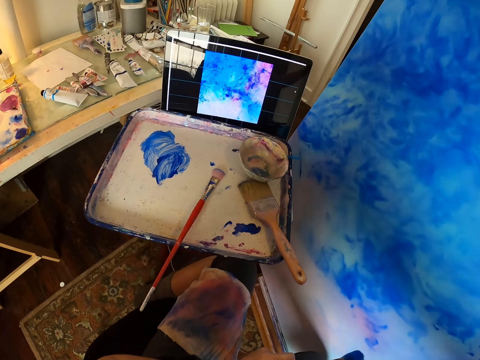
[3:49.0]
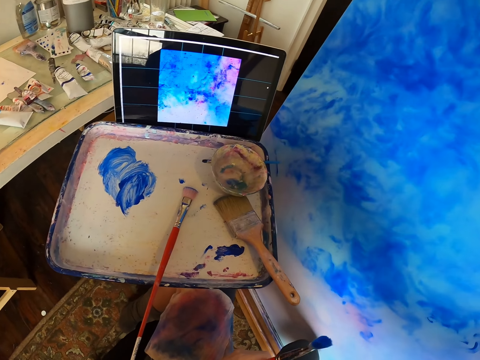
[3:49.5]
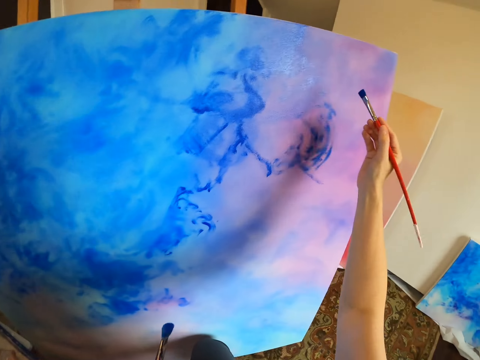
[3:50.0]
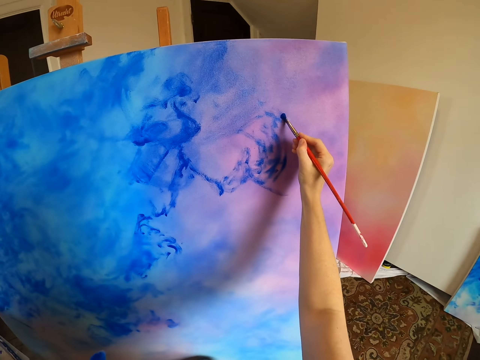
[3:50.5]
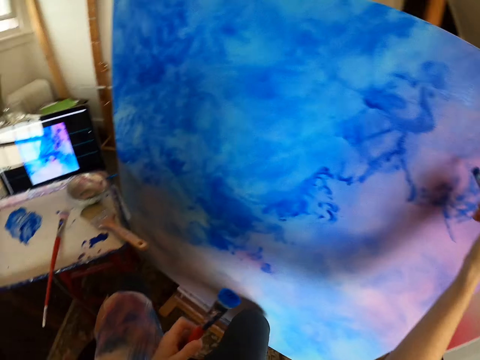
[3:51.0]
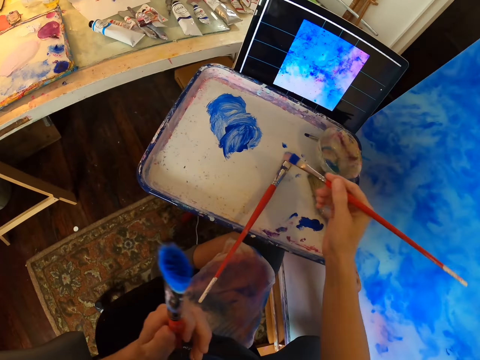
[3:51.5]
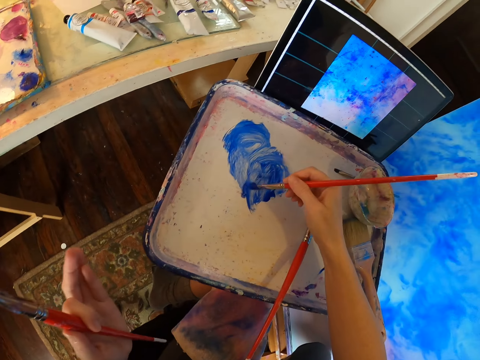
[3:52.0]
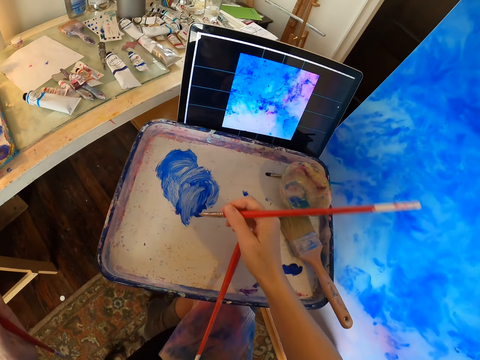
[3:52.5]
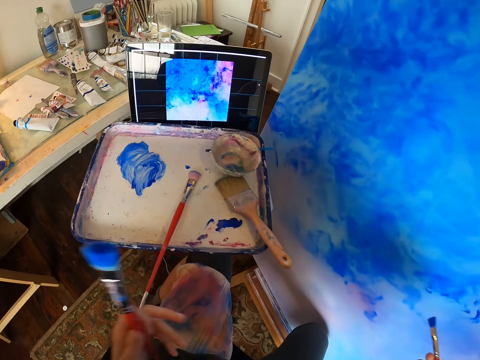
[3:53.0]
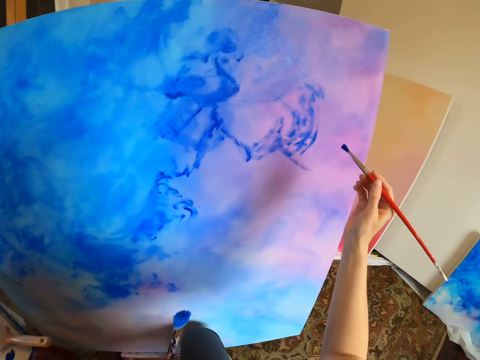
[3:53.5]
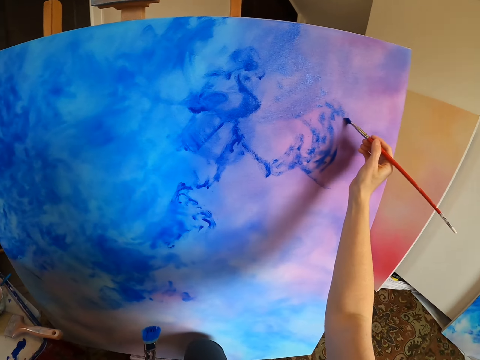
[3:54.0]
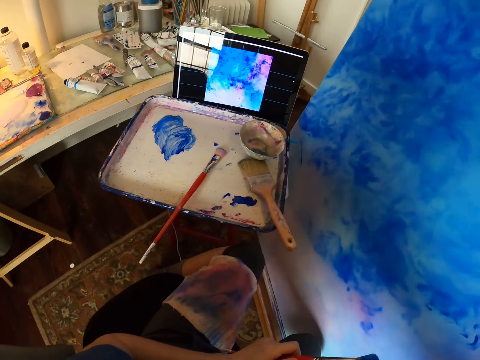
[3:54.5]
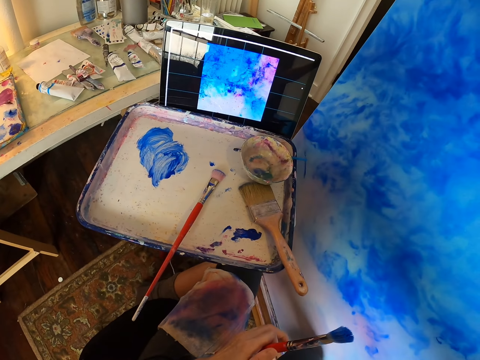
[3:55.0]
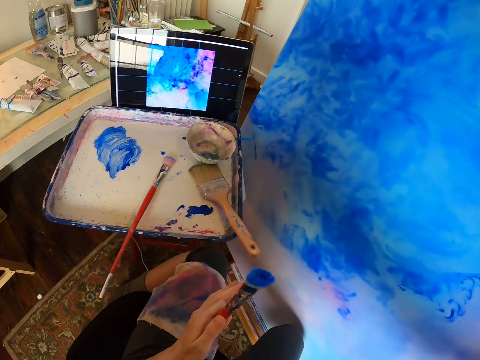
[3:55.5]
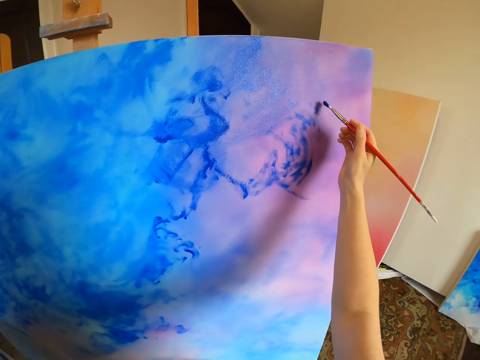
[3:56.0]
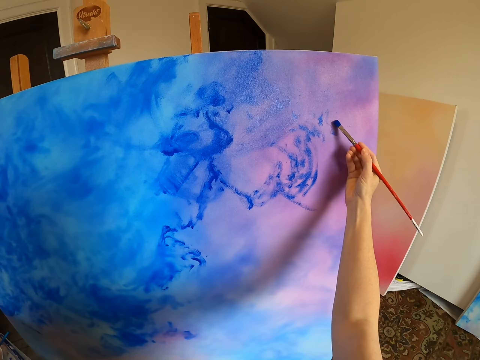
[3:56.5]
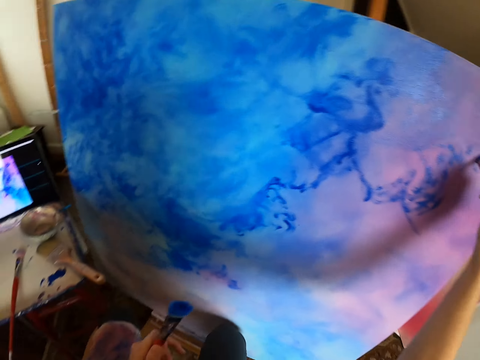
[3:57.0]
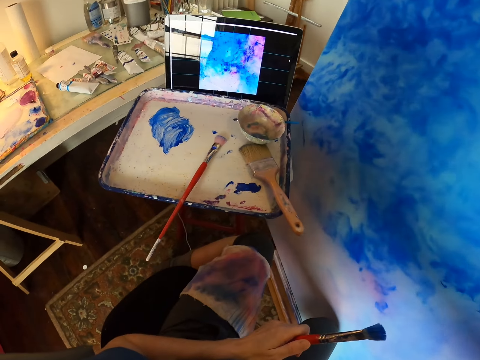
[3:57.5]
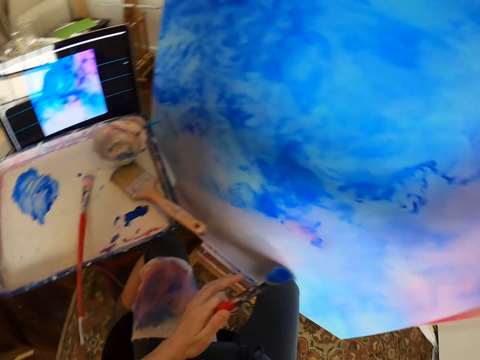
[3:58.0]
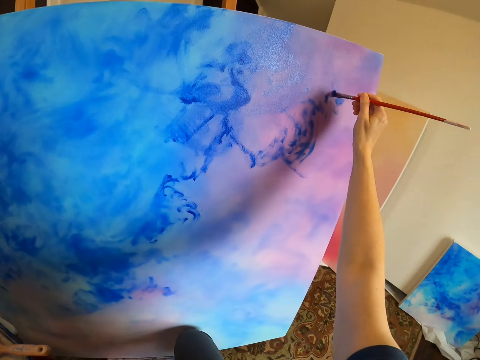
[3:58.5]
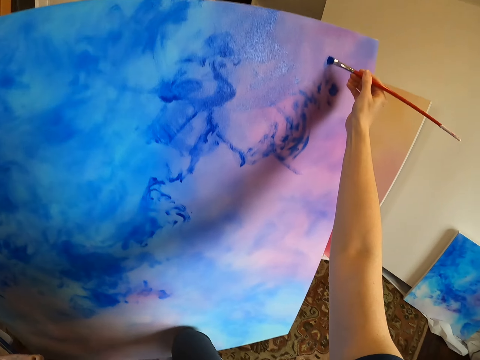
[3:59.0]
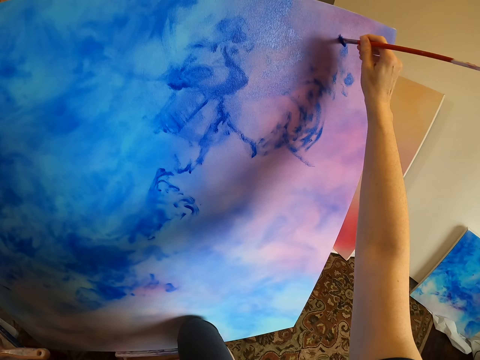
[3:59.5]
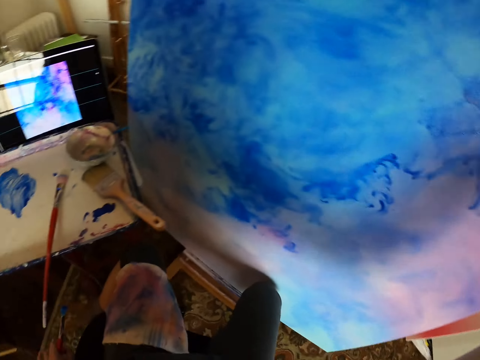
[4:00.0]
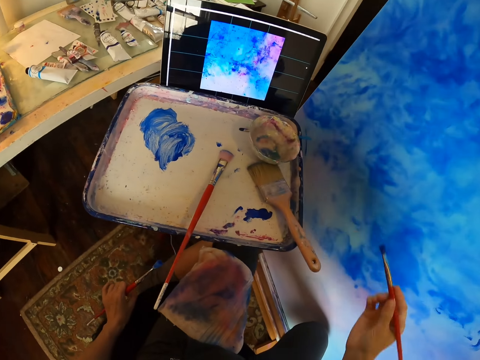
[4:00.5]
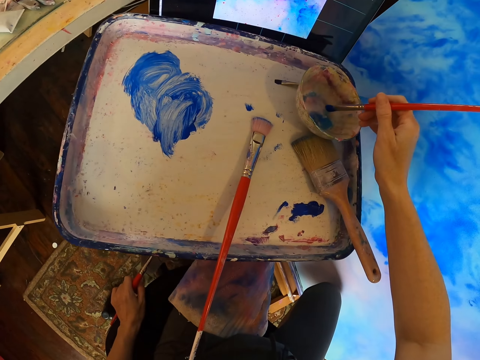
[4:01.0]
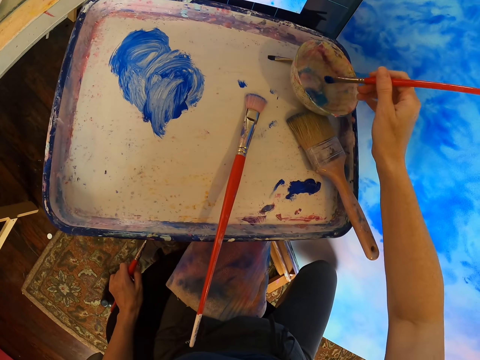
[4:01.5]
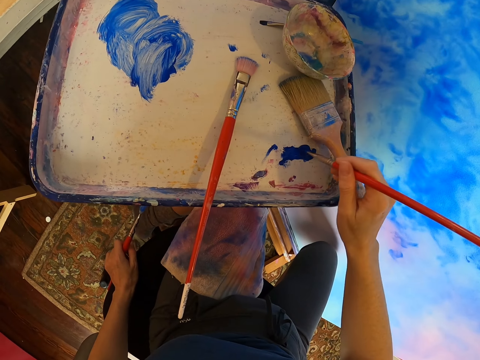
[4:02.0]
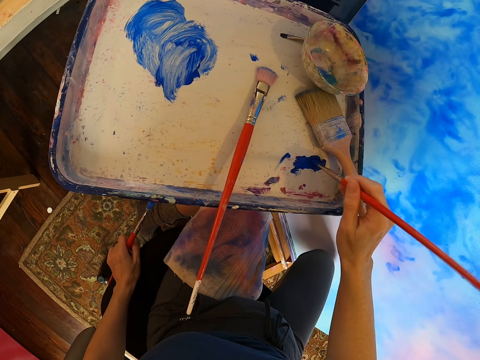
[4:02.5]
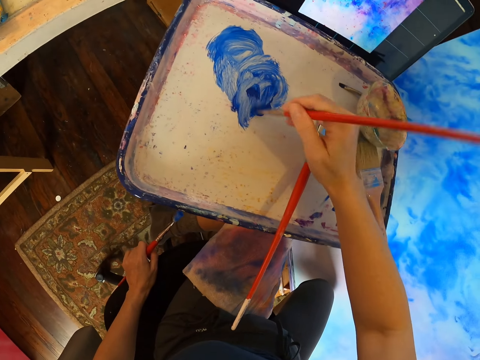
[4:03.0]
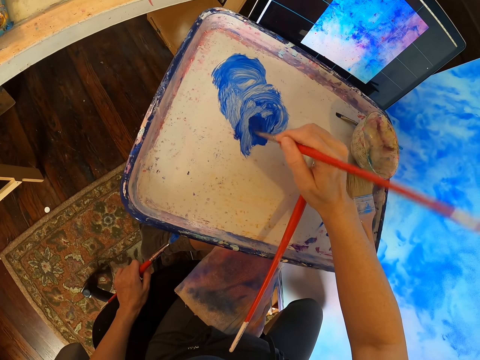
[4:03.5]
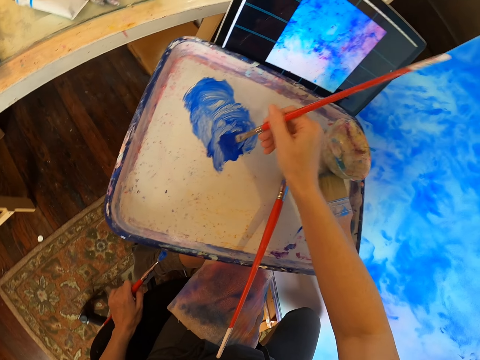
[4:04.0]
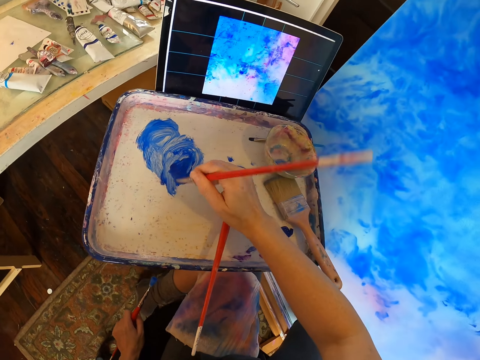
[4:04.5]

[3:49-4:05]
The camera wearer paints the painting with the brush. They mix the paint with a paint brush. They rub the brush on the paint. They paint a canvas with the paint brush. They look at the picture in the computer. They paint the canvas with the paint brush. They dip the brush in the paint in the bowl. They mix the paint with the paint brush. They rub the brush on the paint.

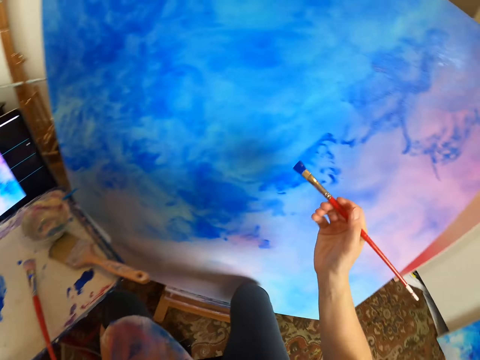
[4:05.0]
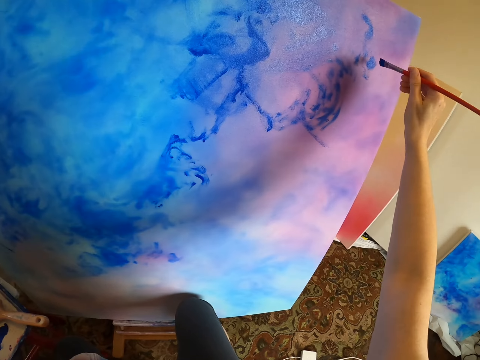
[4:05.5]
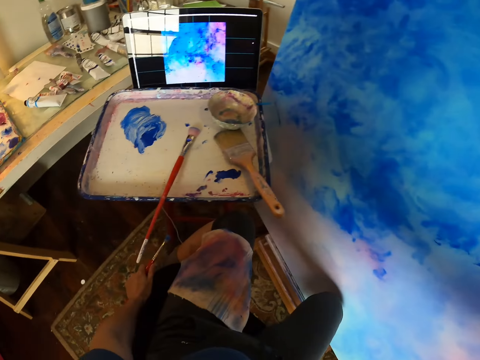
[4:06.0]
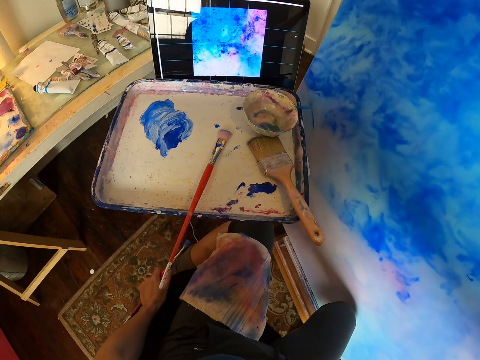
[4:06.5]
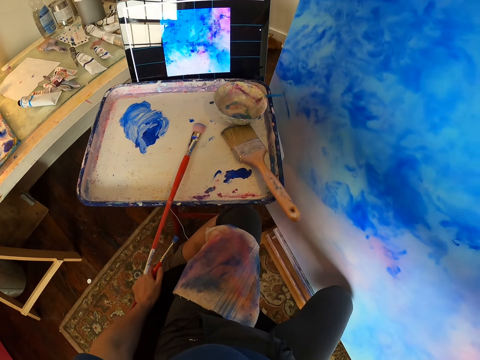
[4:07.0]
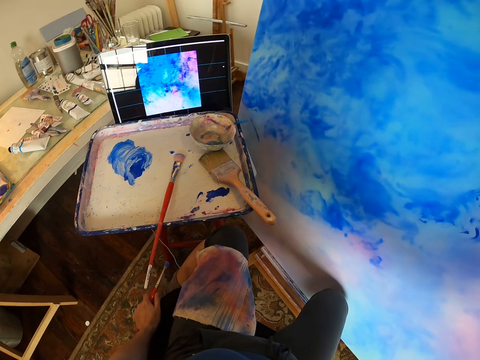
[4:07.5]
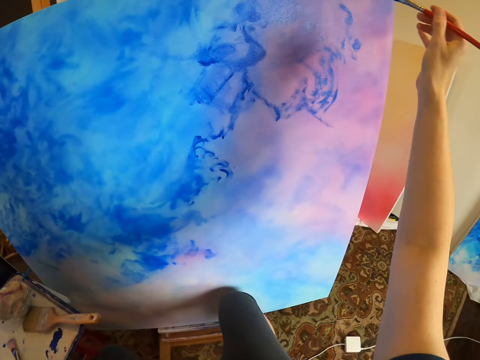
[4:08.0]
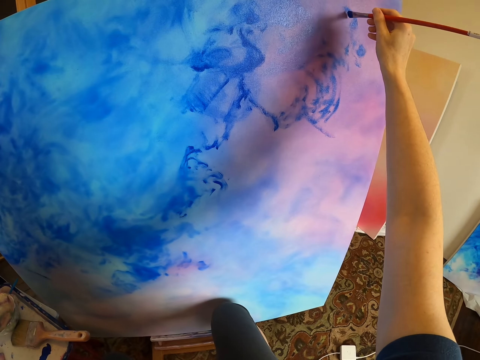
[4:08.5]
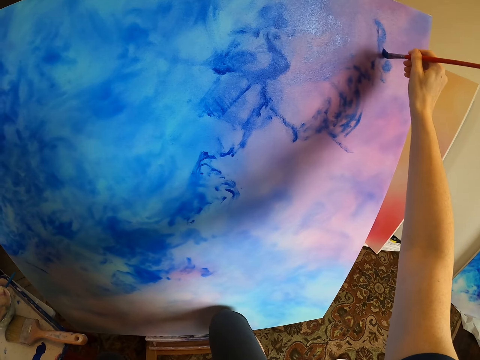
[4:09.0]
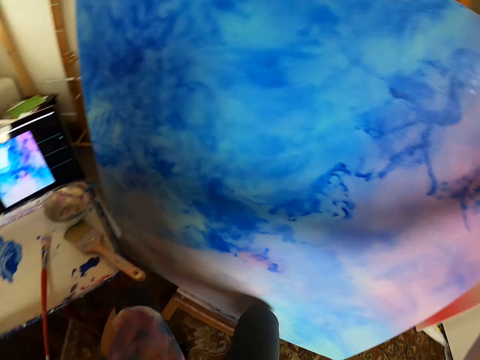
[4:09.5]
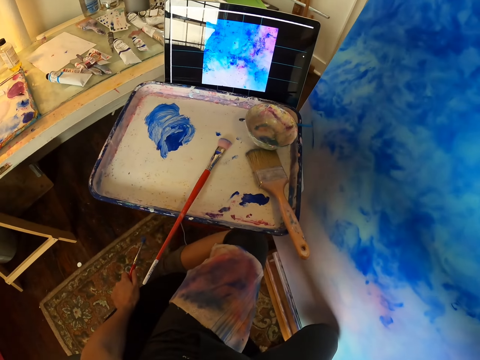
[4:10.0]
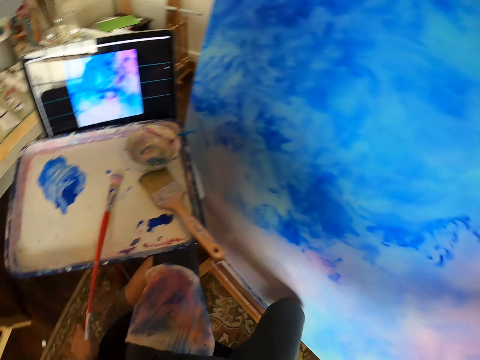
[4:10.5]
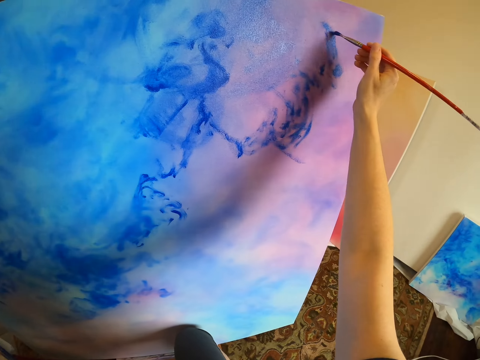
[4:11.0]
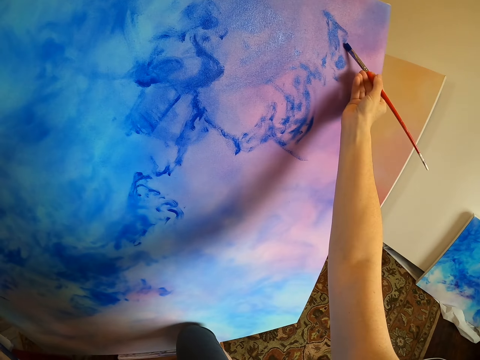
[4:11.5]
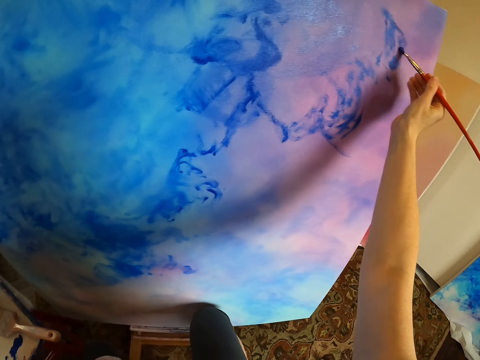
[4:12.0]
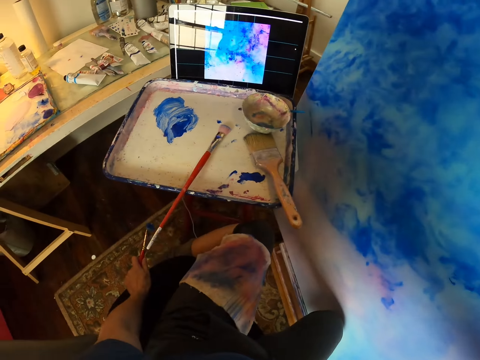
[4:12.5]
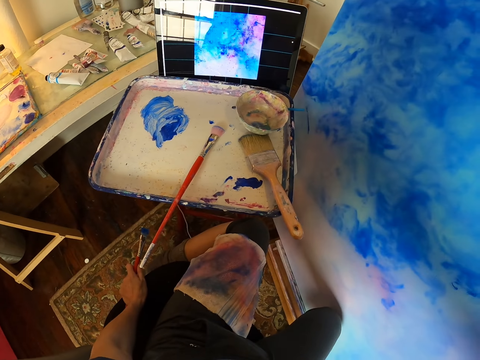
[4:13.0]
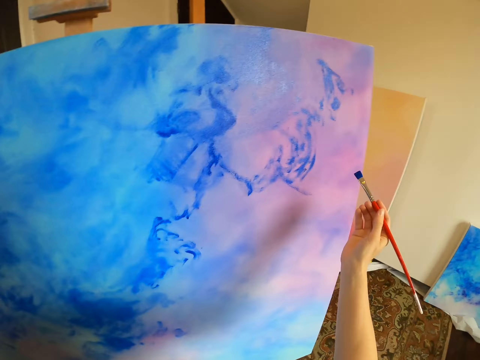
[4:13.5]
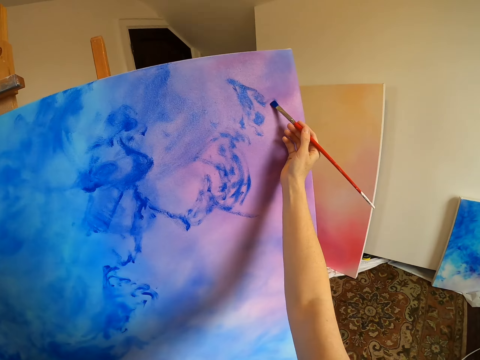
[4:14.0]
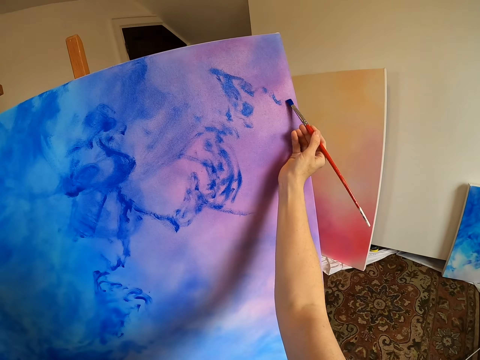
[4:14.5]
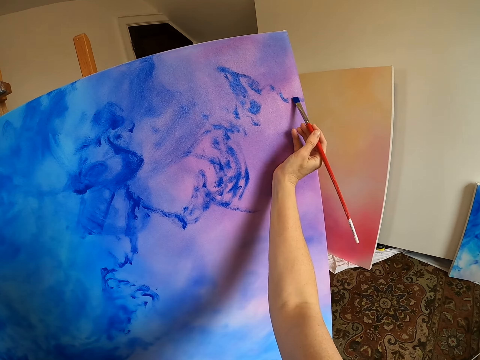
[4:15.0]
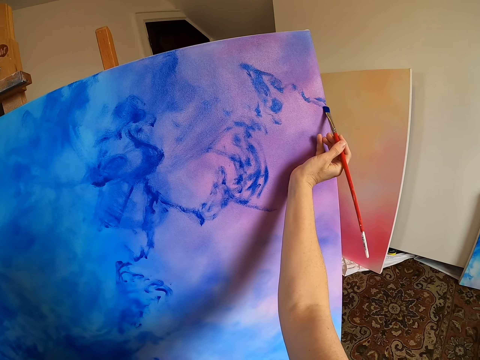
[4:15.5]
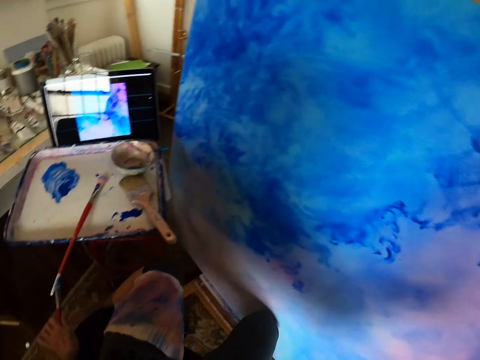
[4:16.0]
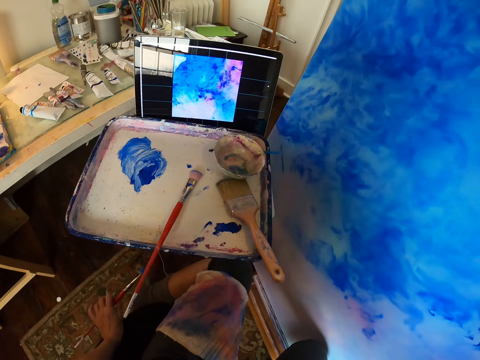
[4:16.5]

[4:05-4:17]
The camera wearer paints a canvas with a paint brush. They stare at the laptop. They paint the sketch with the brush. They look at the picture in the computer. They paint the canvas with the paint brush.
